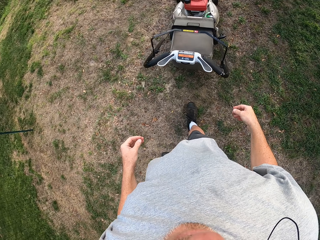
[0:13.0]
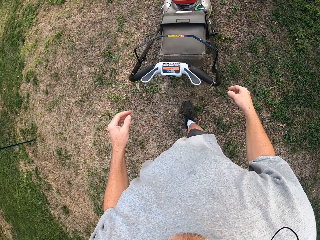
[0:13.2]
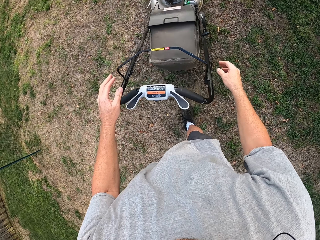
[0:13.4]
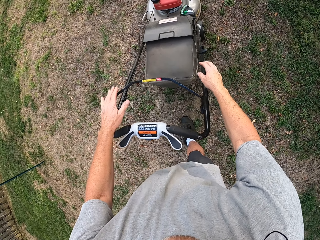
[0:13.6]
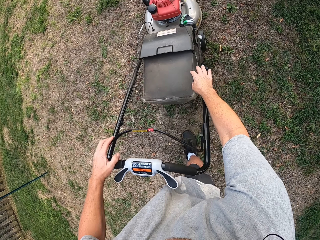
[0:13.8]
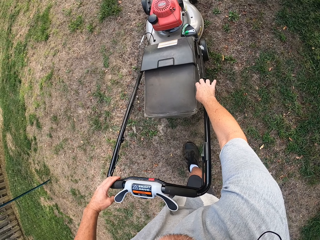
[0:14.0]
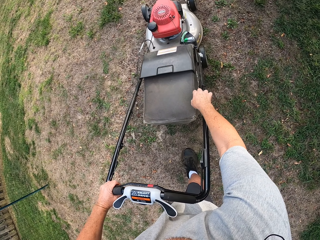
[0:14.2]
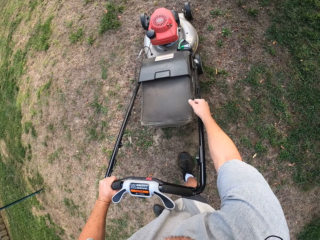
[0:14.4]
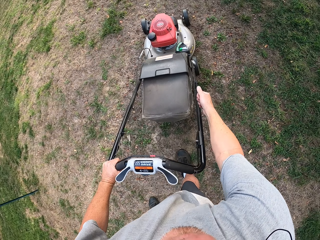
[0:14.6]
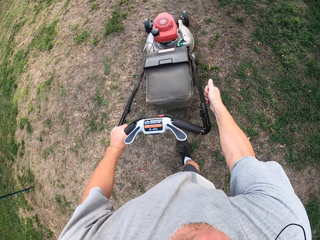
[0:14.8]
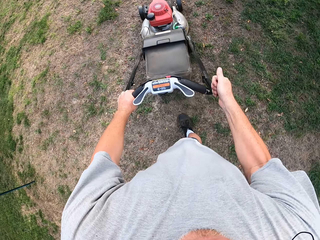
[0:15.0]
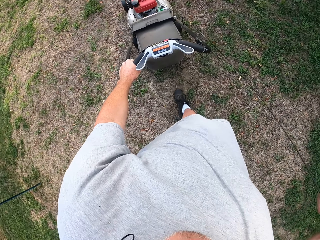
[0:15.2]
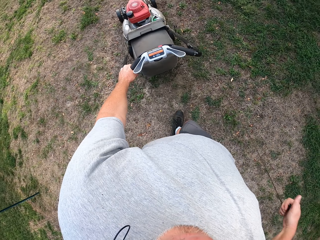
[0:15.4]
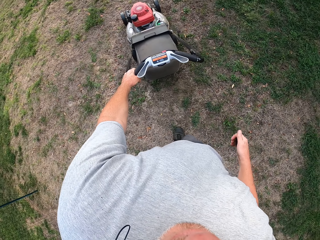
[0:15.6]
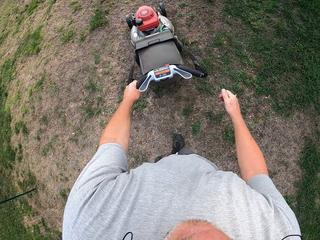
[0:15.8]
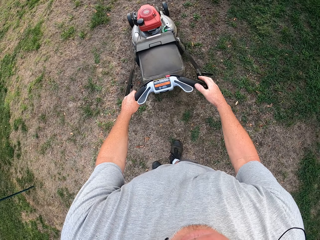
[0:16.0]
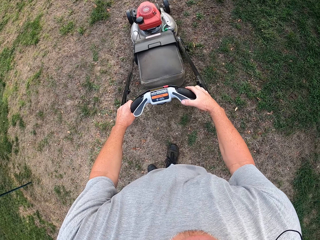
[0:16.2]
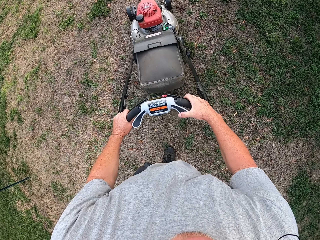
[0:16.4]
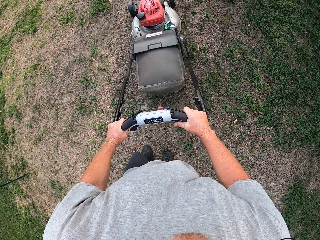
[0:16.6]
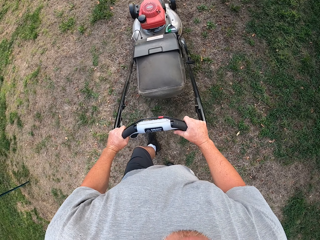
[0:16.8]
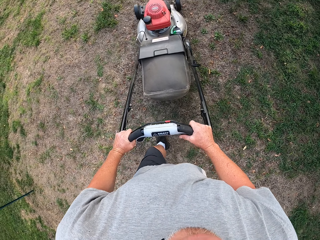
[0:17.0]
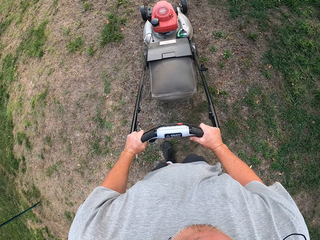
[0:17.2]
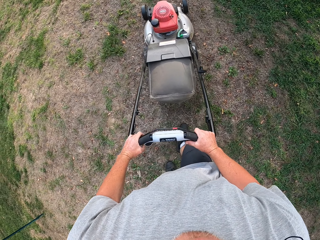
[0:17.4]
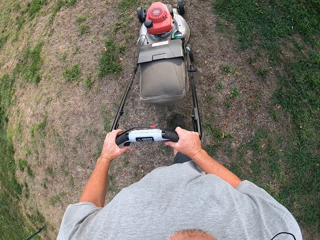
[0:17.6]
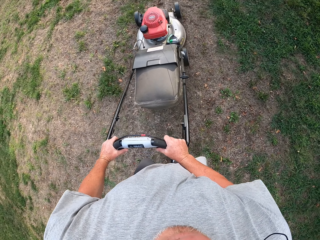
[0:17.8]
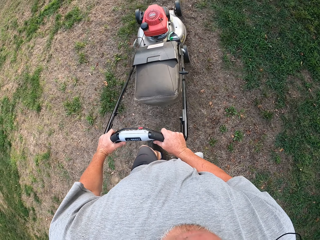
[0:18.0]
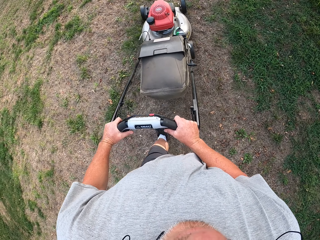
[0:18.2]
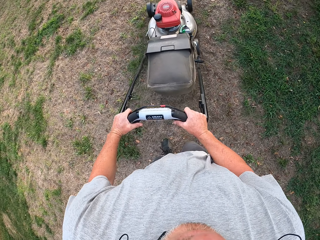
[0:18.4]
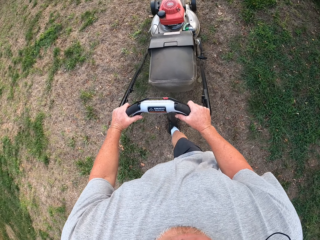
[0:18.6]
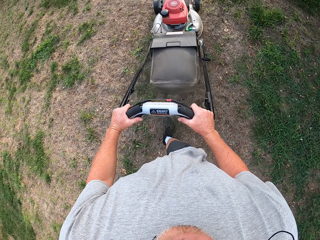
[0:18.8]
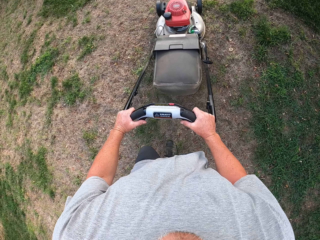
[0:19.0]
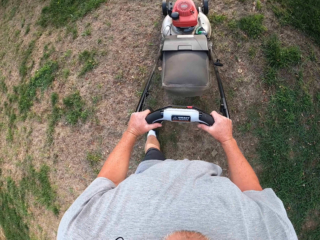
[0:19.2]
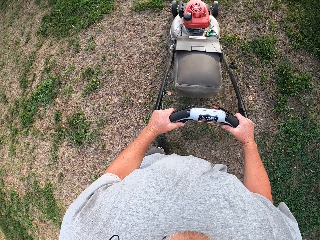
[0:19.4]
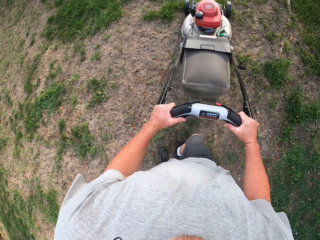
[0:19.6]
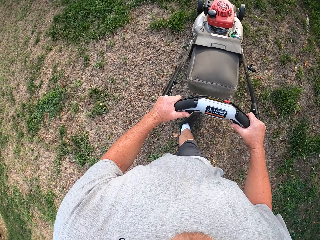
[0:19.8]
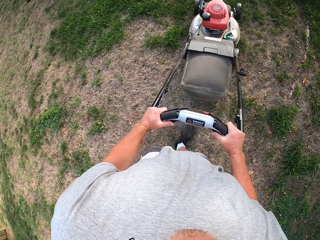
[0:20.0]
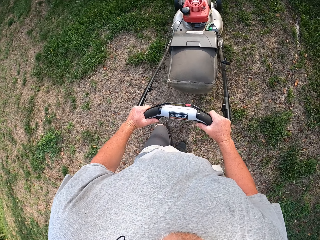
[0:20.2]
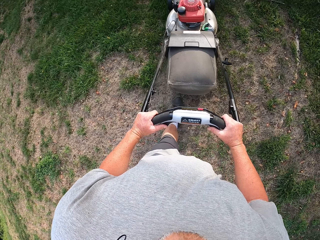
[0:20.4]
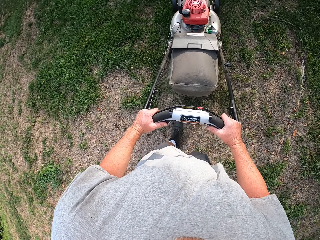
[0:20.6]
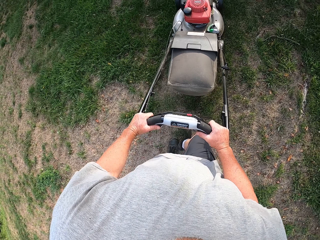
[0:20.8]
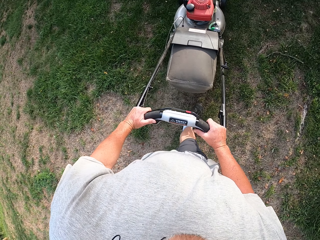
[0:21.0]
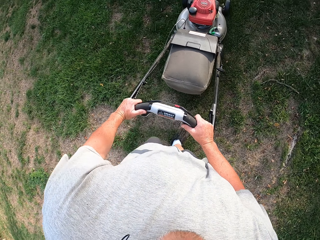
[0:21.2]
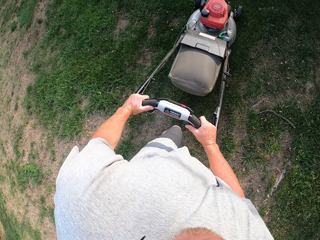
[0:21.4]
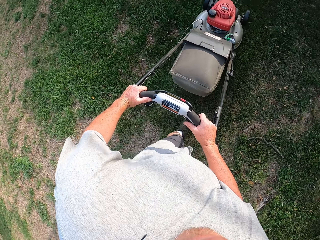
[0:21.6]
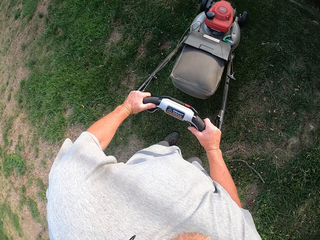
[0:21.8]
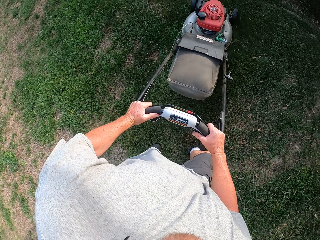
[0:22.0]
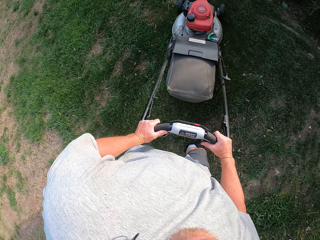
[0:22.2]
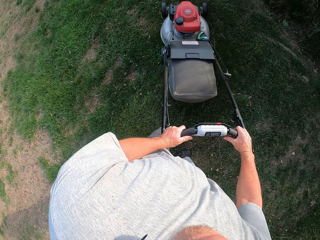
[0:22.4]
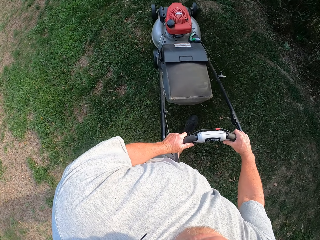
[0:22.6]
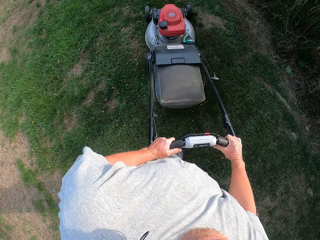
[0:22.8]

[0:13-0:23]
The camera wearer takes hold of a lawn mower. They start the grass mower. They pull the lawn mower starter. They mow grass with the lawn mower.

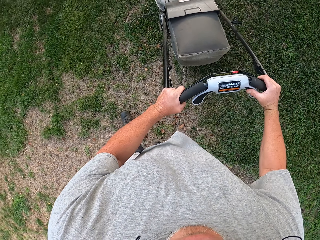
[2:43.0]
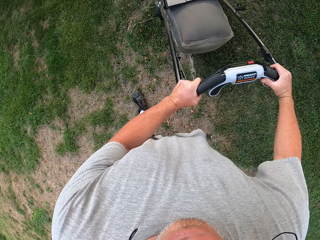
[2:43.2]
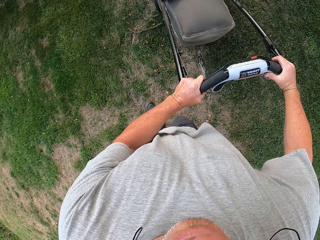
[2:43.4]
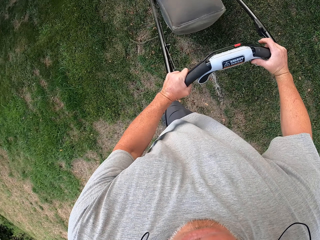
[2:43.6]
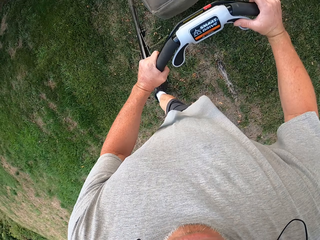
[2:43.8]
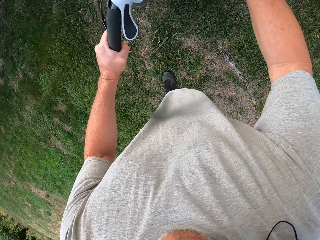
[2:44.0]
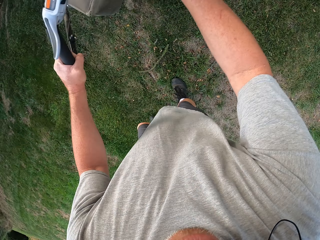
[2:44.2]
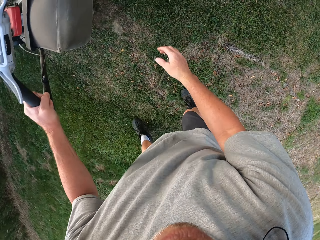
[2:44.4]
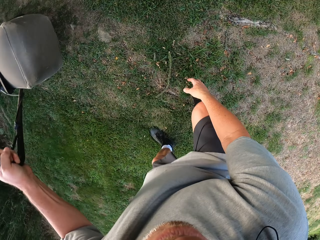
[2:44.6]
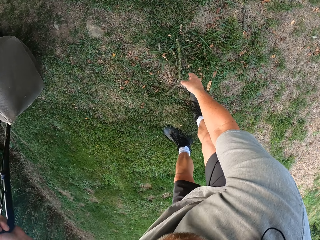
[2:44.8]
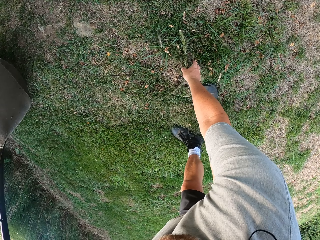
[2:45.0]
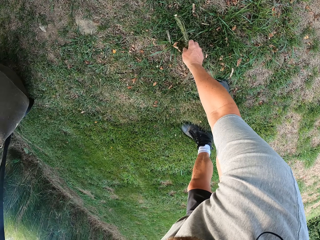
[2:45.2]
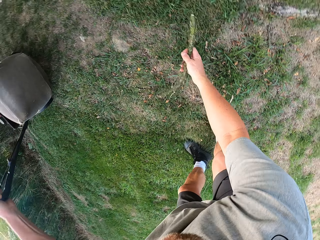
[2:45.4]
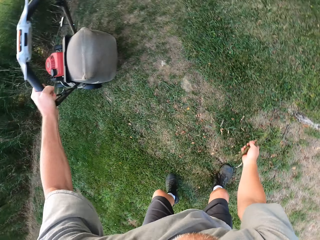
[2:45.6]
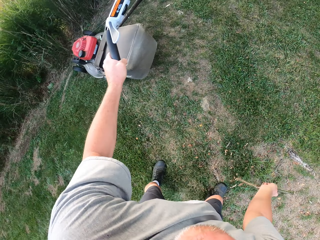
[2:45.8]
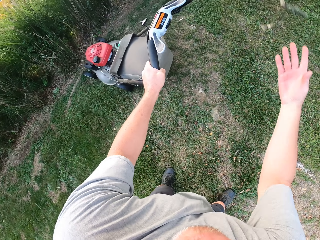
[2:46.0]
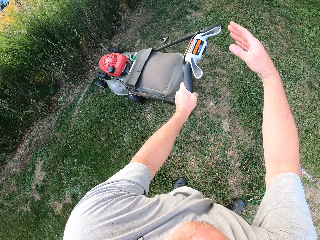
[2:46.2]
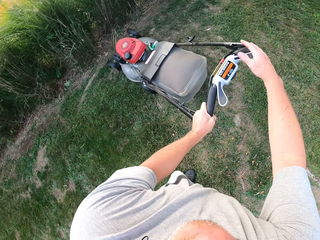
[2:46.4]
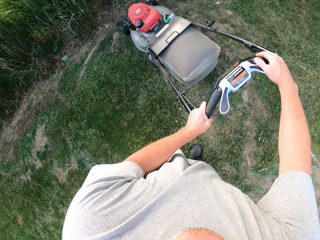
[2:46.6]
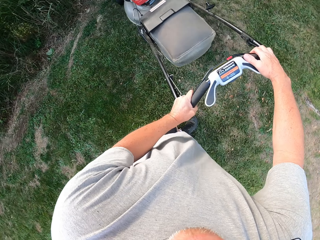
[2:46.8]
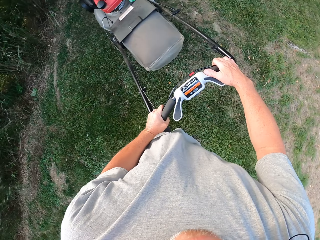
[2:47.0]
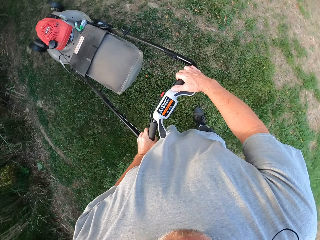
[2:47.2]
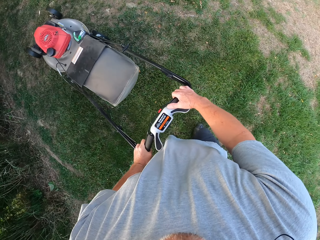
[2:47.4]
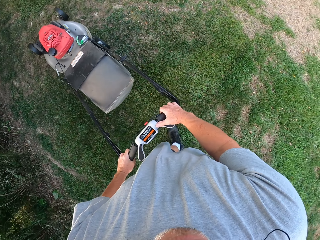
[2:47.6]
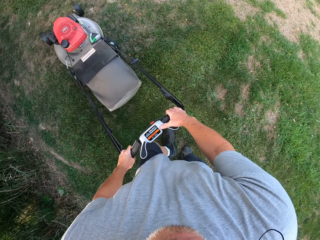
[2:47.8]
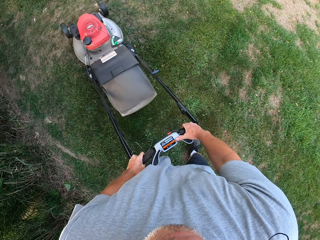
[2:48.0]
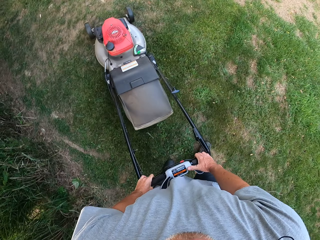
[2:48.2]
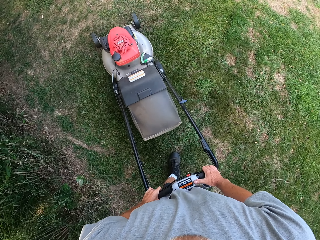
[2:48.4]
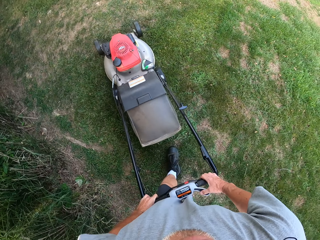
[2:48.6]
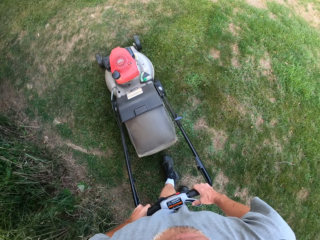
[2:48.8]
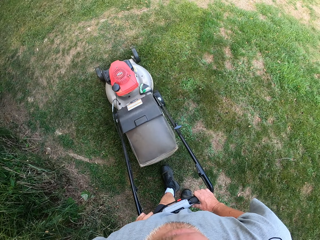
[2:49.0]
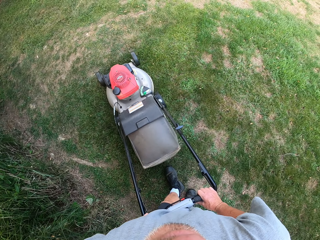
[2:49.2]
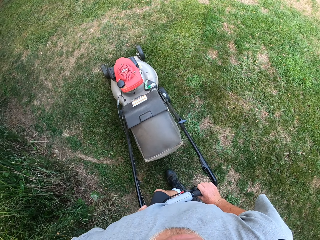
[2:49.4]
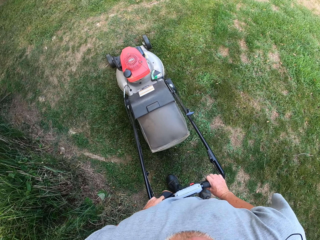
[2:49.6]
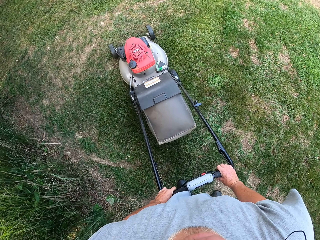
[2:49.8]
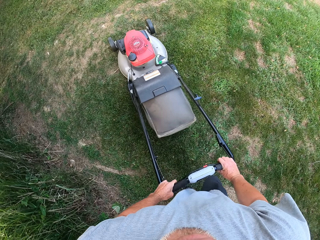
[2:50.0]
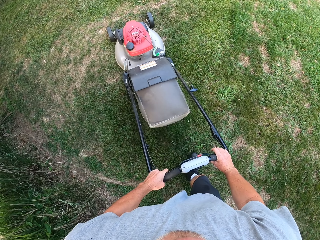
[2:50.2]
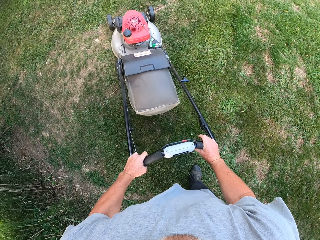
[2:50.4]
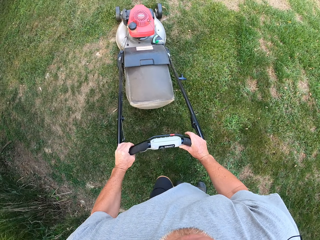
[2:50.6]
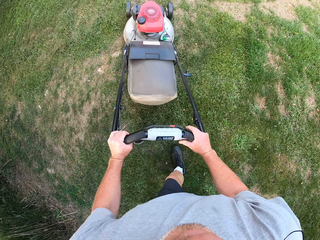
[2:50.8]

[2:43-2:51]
The camera wearer picks up a dried stick and throws away the stick.

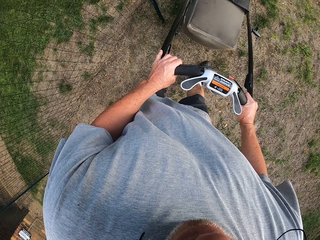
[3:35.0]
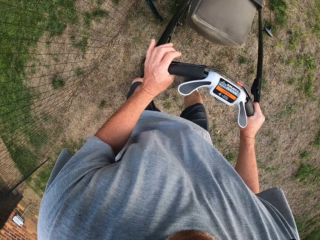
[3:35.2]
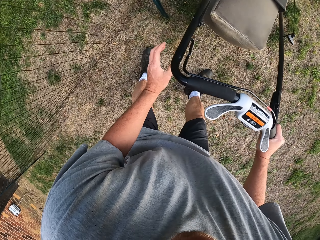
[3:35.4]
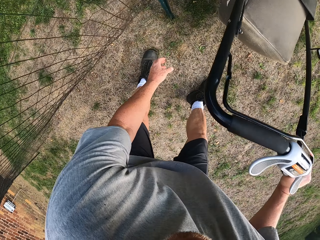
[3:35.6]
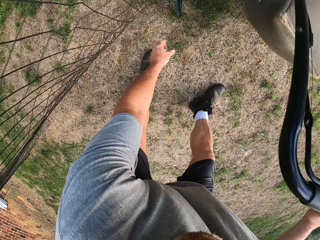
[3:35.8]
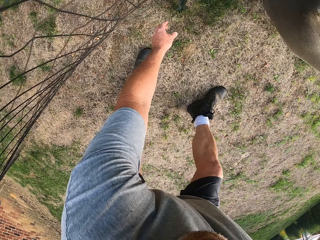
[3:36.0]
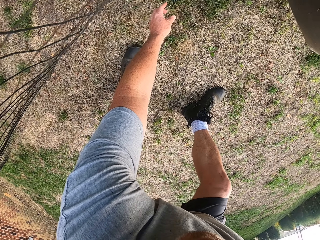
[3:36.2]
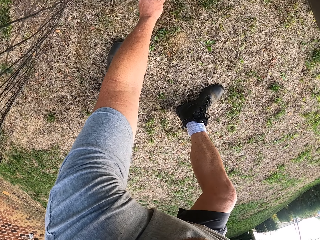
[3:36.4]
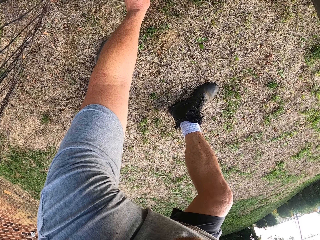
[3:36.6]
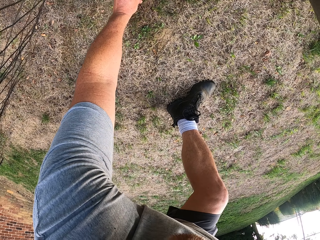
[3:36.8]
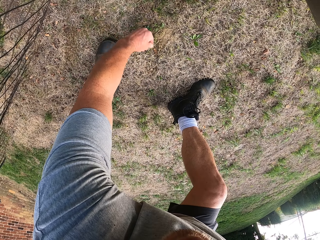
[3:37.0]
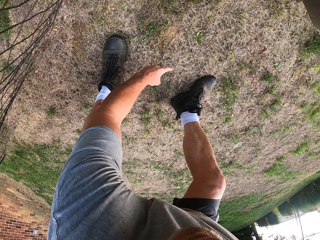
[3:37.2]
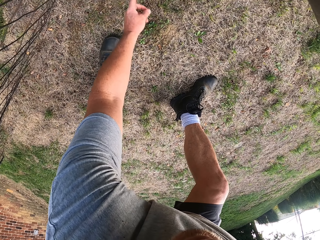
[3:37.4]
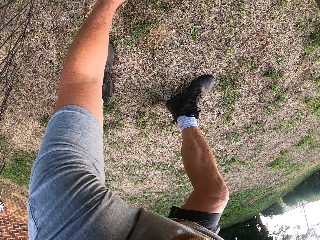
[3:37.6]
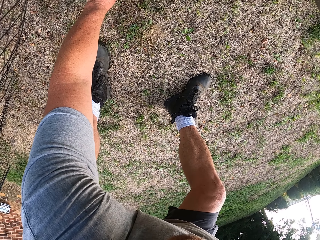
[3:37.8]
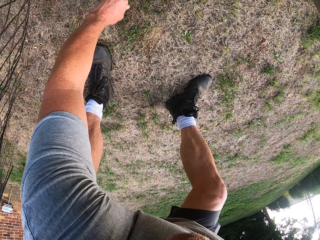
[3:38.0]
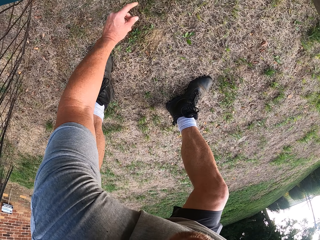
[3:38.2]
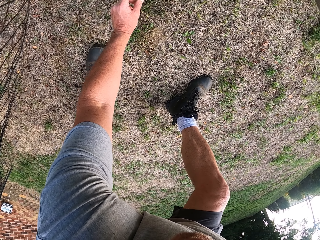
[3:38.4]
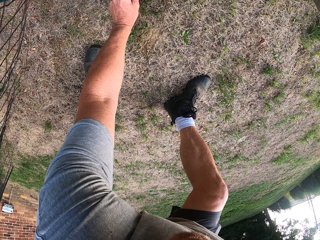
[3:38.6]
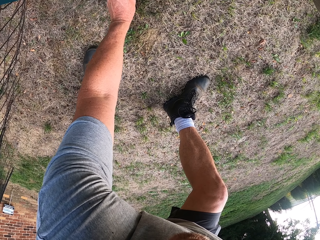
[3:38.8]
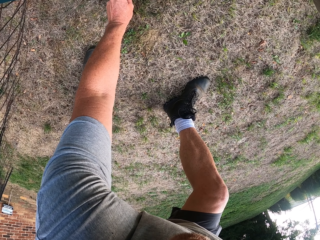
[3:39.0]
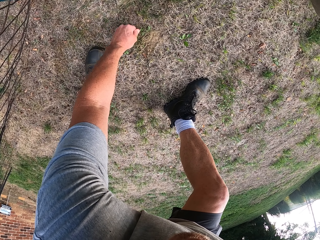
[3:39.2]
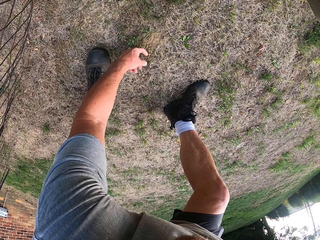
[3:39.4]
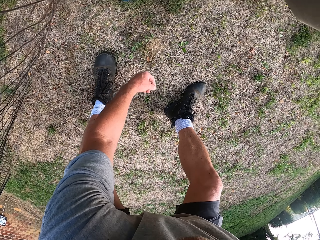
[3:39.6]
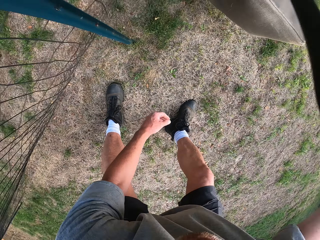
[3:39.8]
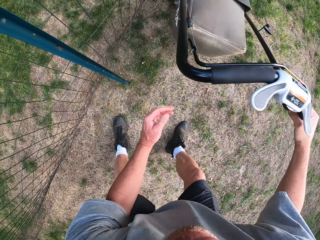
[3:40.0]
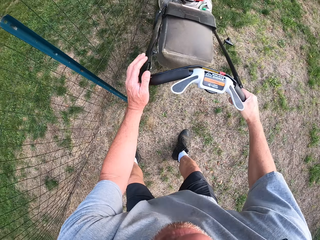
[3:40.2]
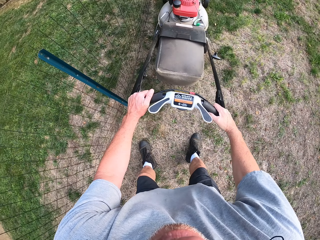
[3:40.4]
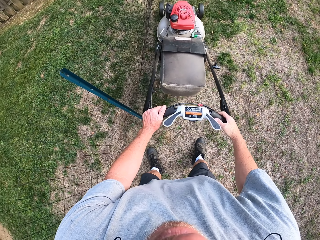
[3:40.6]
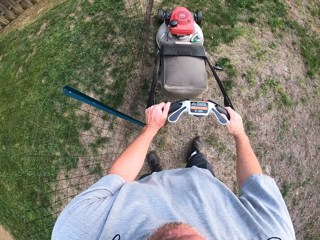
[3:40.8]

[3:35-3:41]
The camera wearer picks grass on the ground. They move stones from the field.
